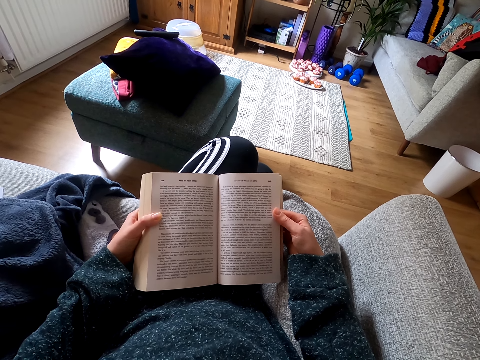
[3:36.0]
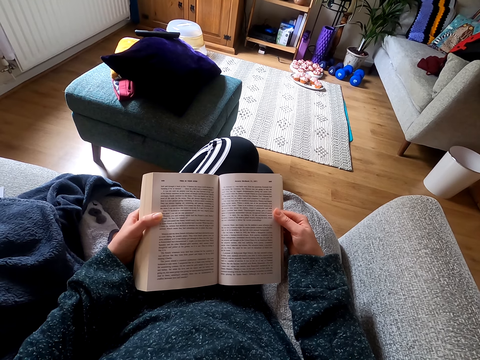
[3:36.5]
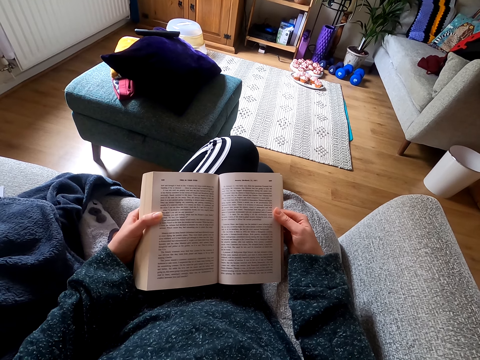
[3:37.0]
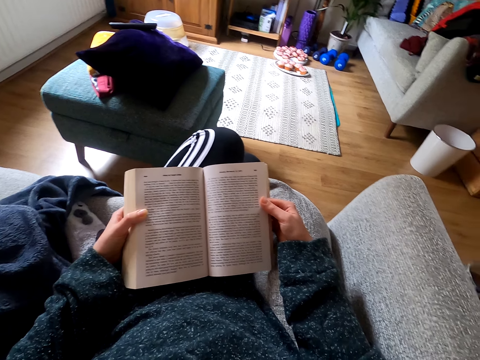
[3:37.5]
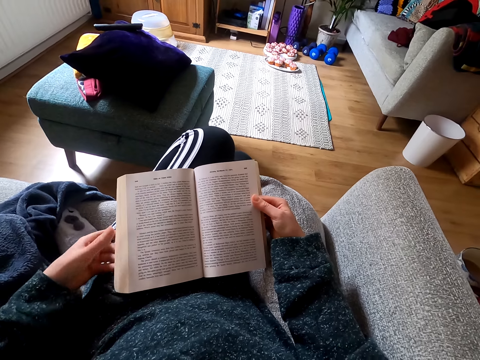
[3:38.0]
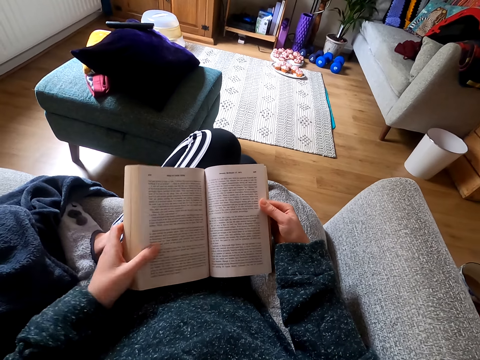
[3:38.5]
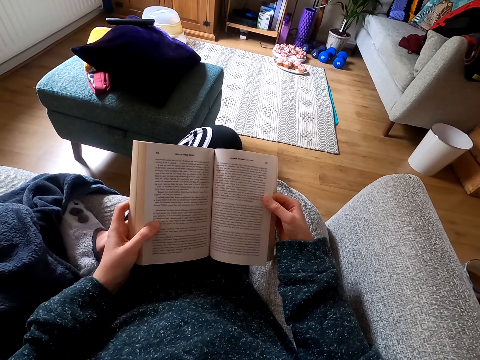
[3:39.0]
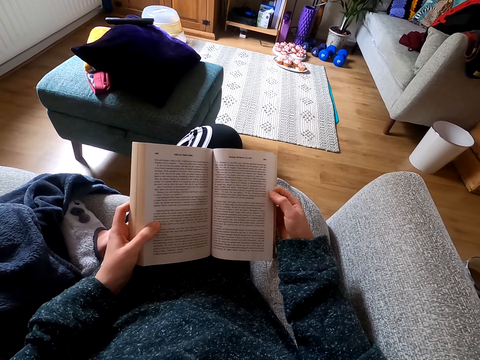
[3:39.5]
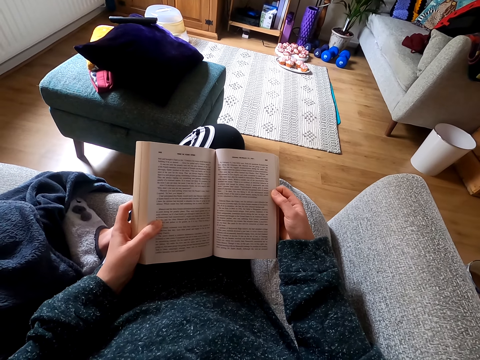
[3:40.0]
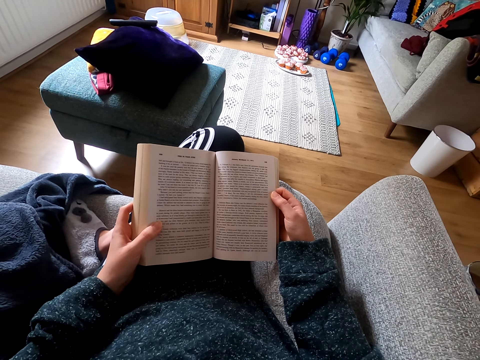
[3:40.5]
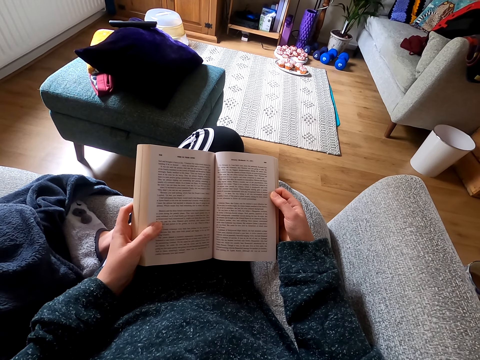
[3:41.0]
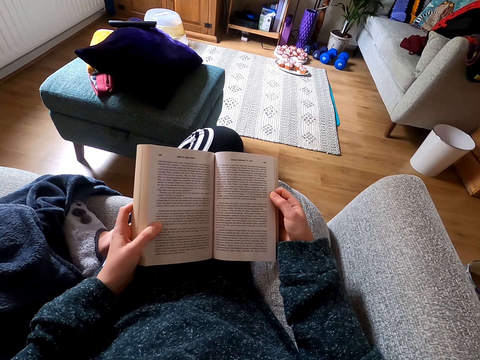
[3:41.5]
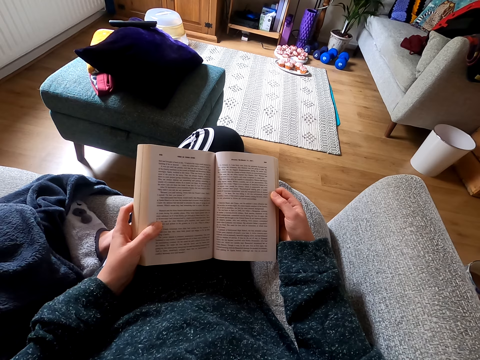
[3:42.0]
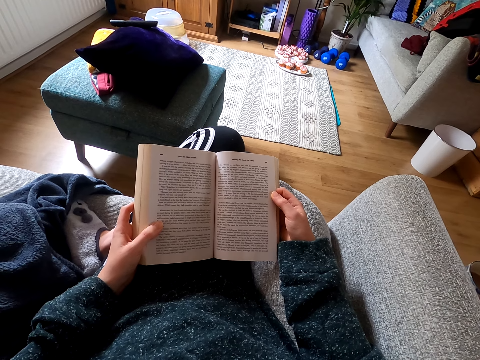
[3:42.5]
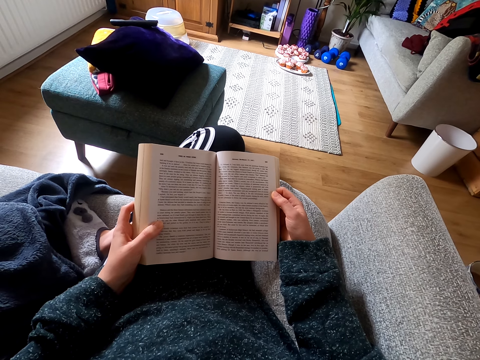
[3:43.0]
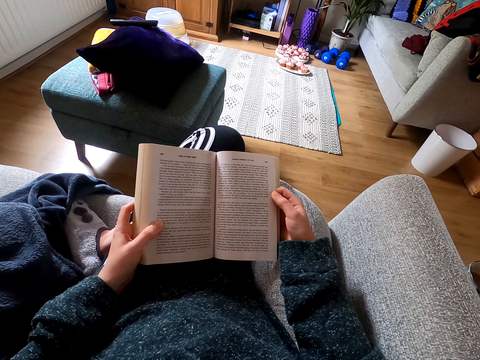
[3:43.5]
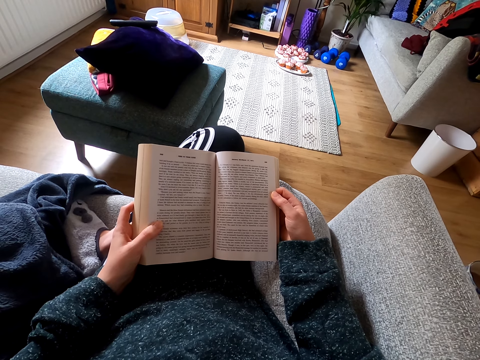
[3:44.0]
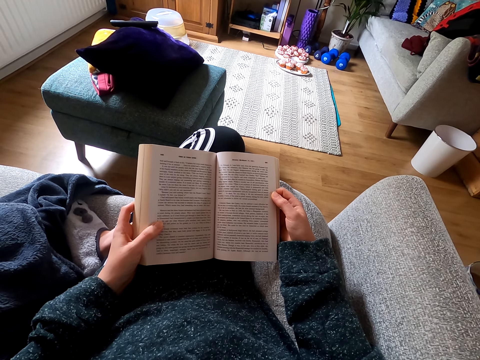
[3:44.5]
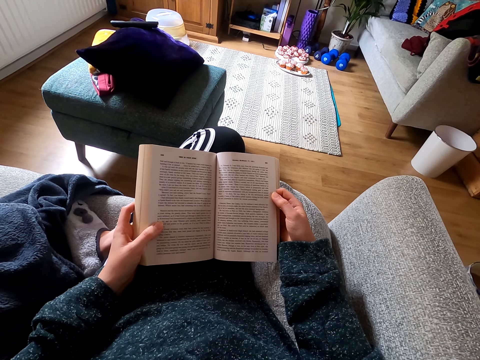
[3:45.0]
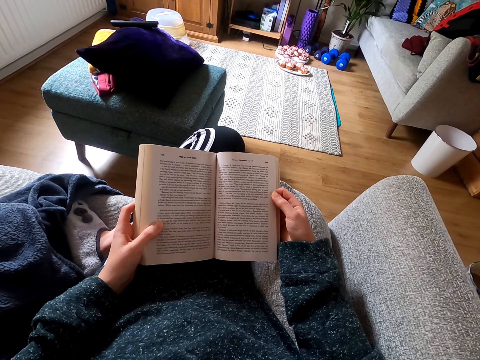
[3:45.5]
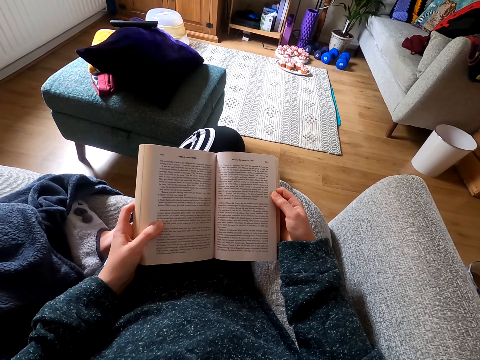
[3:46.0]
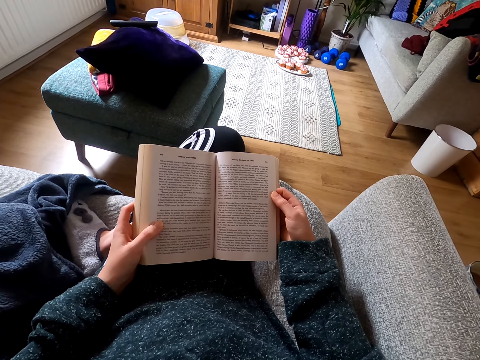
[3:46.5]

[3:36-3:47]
The camera wearer adjusts a book on her lap. She reads the book.

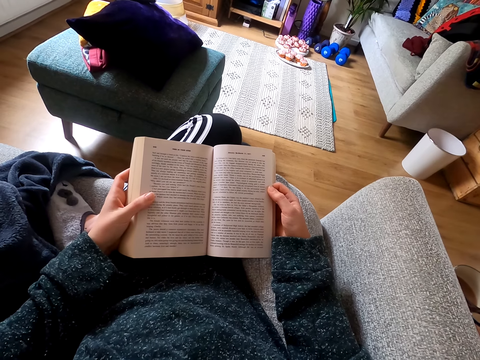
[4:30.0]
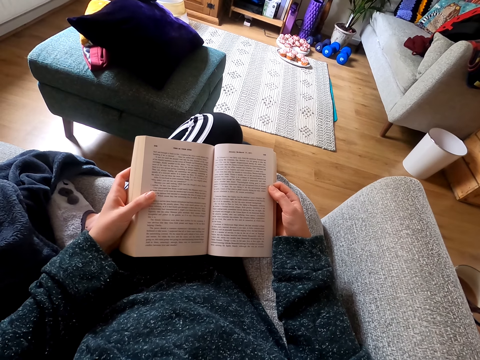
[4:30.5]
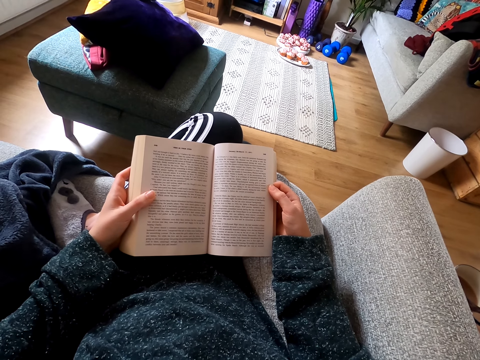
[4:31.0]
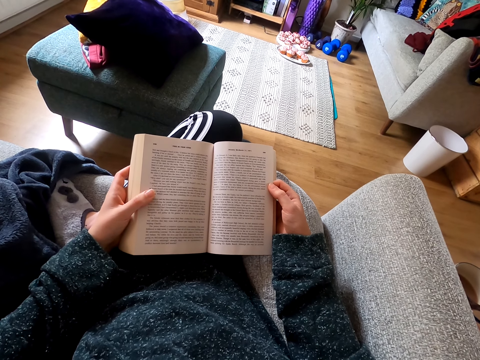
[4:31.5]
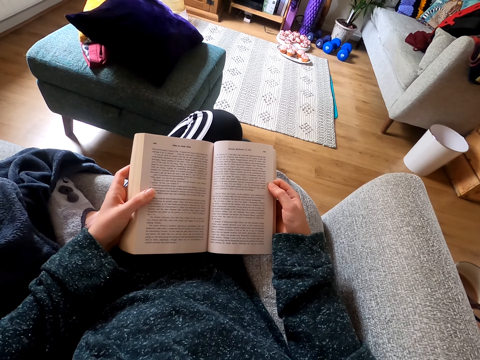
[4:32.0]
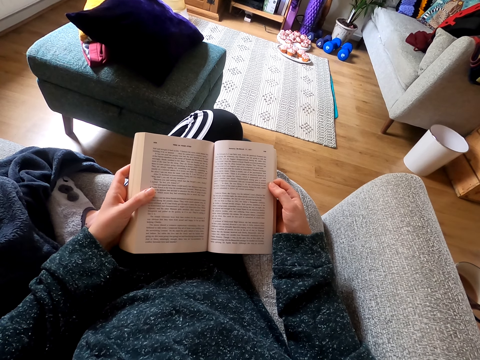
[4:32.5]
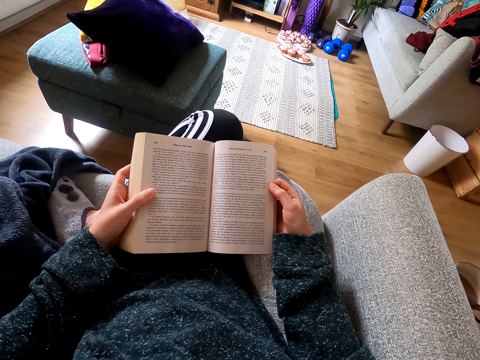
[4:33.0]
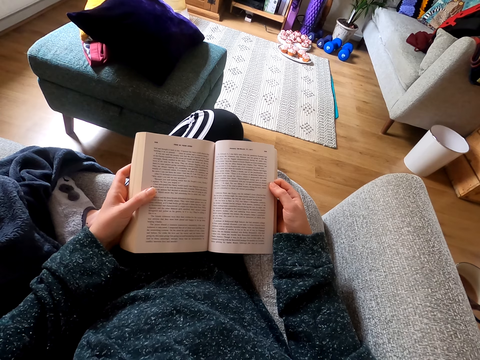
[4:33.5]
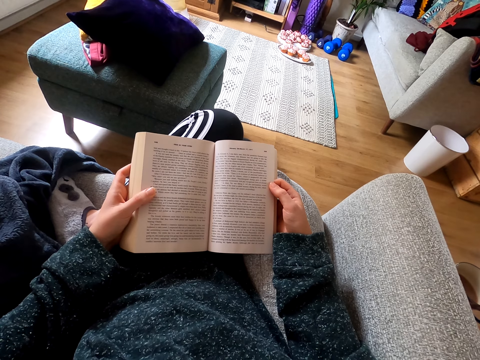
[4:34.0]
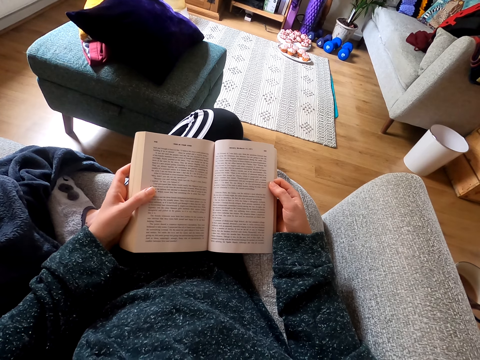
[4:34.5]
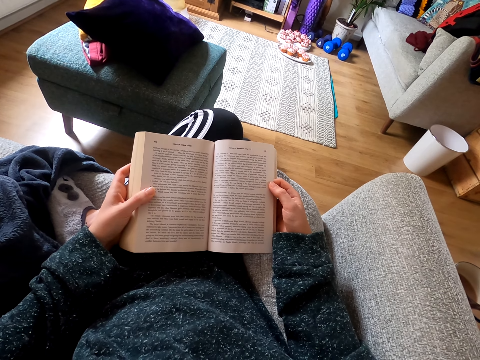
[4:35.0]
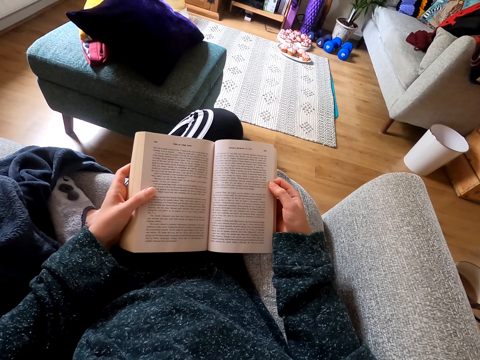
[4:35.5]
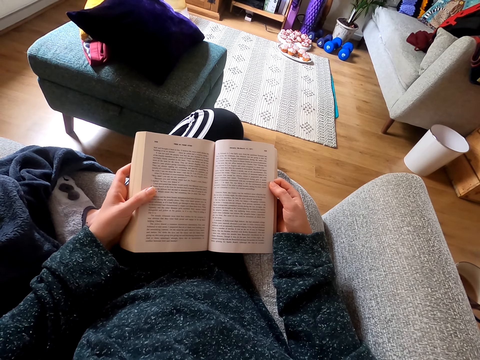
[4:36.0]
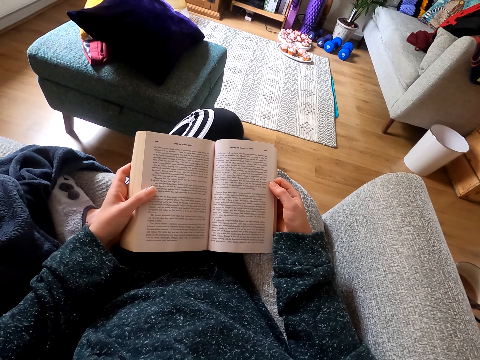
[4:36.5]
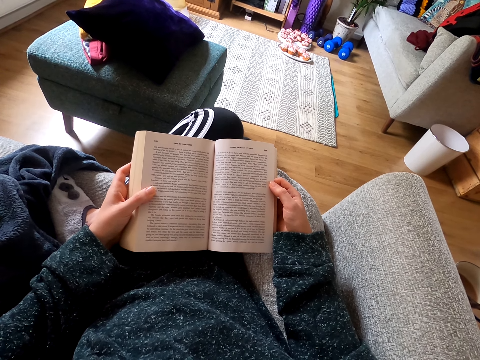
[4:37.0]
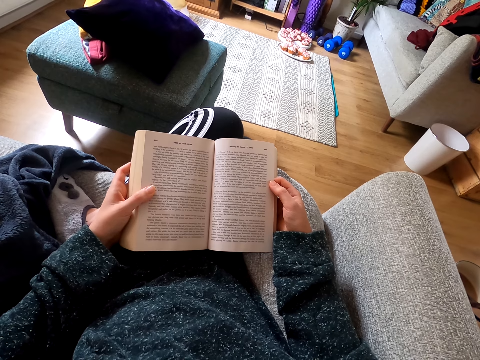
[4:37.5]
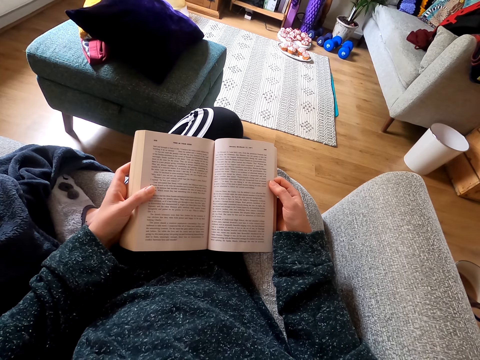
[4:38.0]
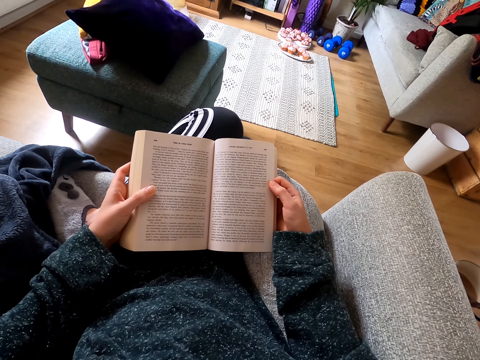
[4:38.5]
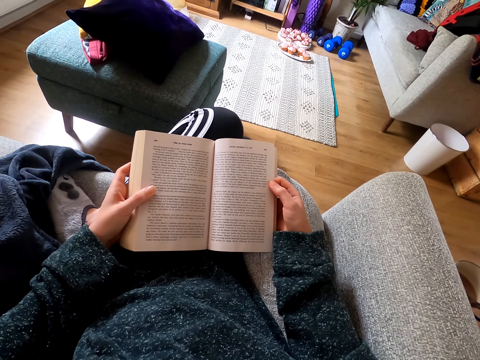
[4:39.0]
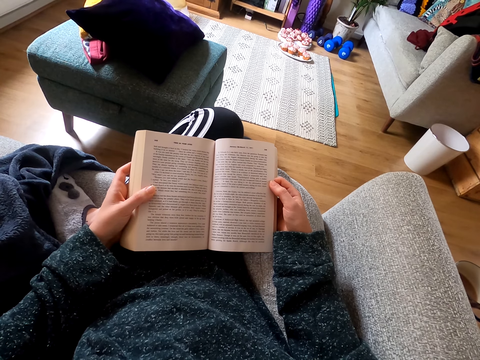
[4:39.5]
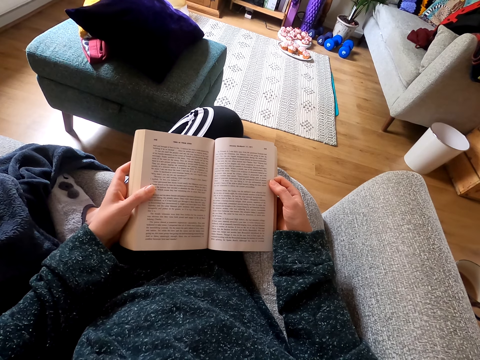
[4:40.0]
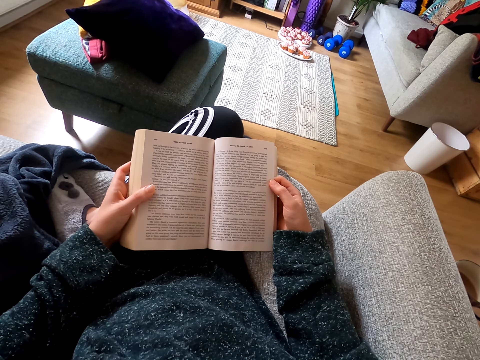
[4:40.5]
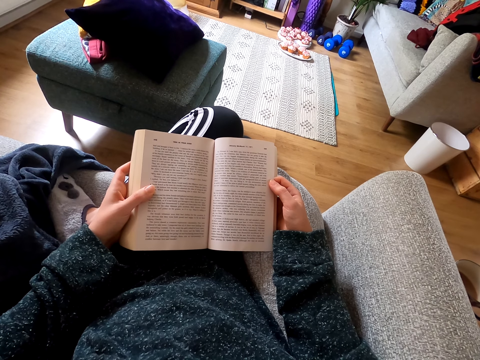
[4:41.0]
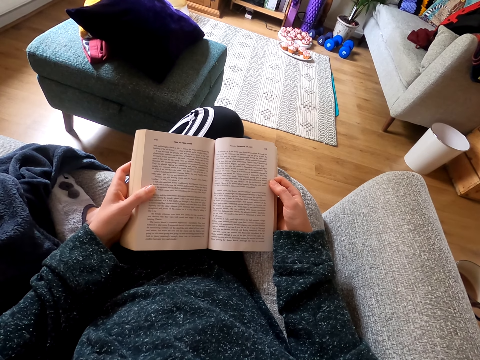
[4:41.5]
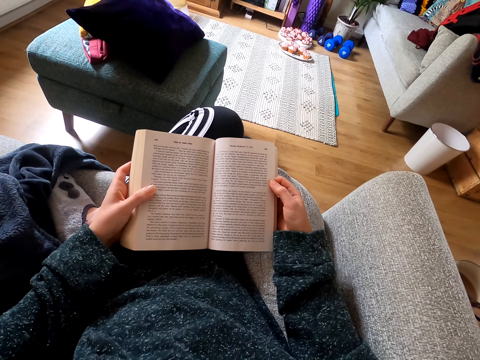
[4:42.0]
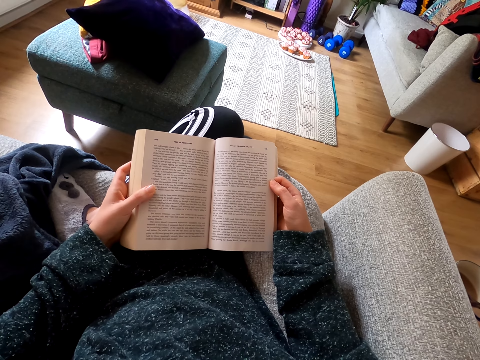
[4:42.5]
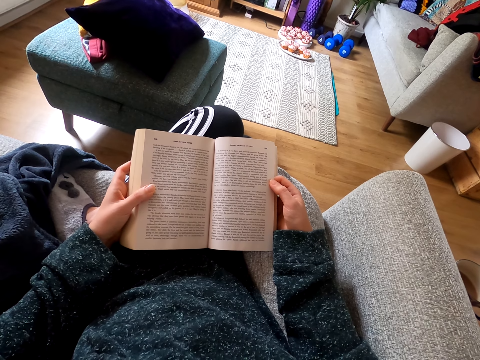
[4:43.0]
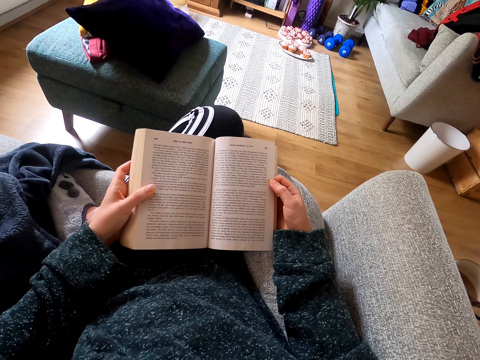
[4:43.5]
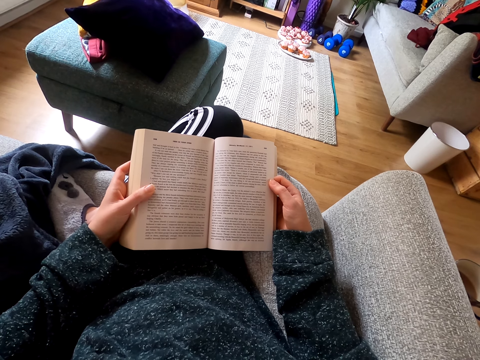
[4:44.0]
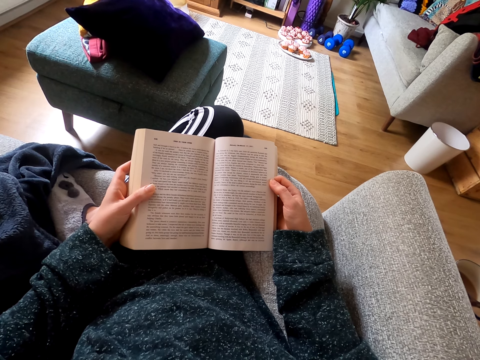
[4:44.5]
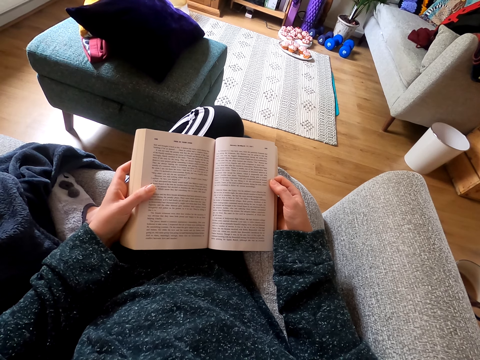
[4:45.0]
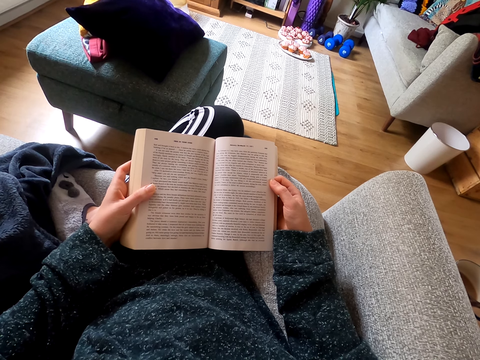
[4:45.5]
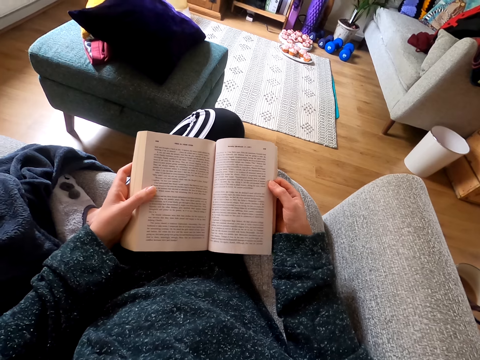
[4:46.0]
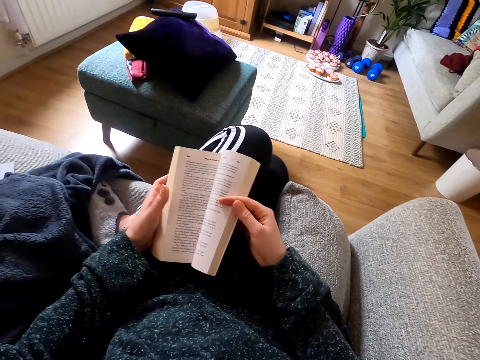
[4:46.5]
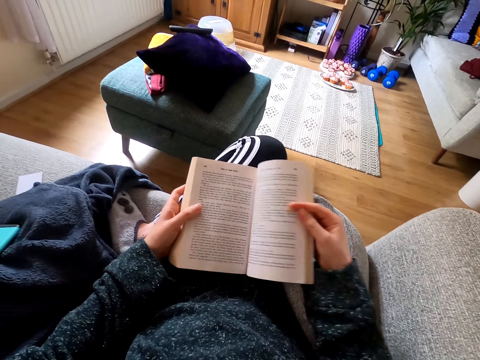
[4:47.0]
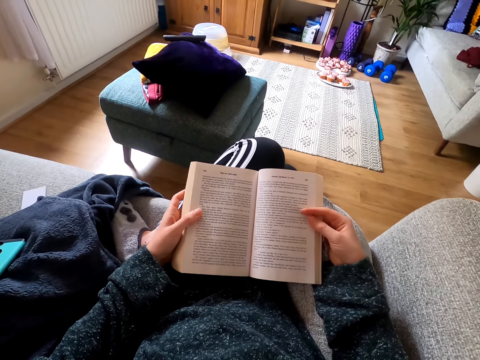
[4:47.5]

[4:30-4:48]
The camera wearer reads a book. They open another page of the novel. They read the novel.
